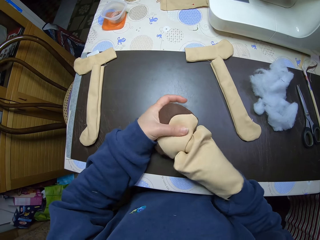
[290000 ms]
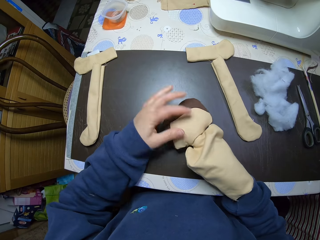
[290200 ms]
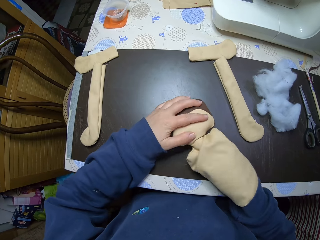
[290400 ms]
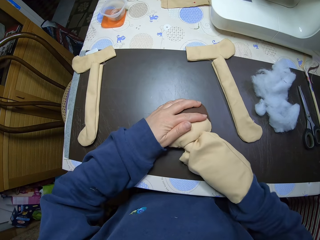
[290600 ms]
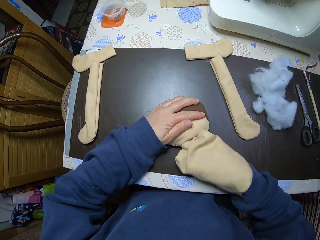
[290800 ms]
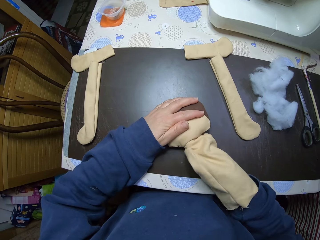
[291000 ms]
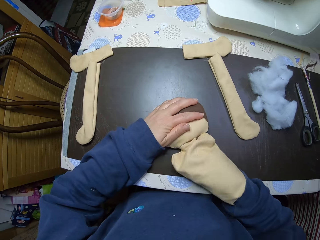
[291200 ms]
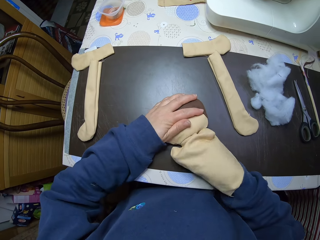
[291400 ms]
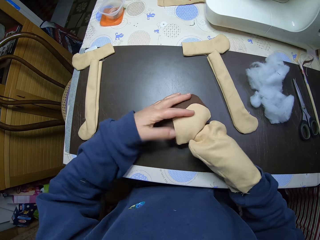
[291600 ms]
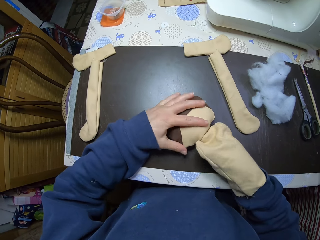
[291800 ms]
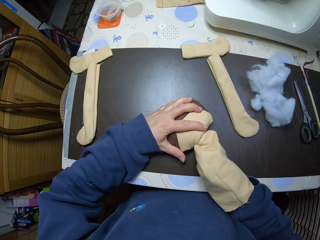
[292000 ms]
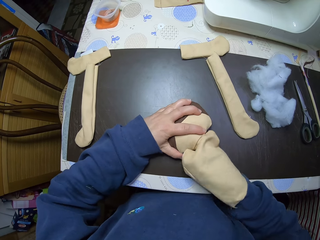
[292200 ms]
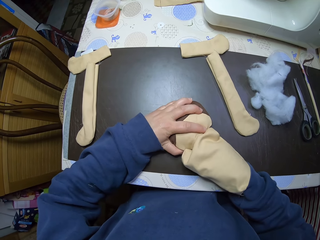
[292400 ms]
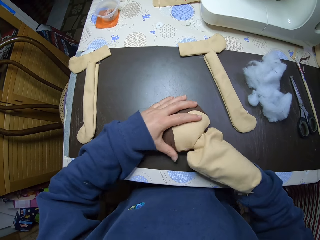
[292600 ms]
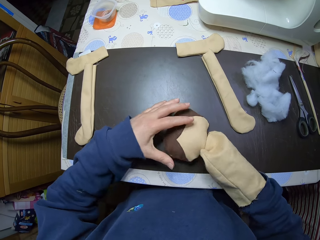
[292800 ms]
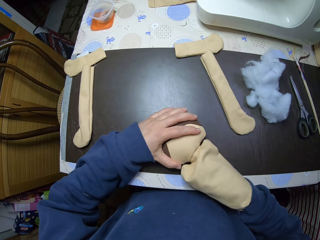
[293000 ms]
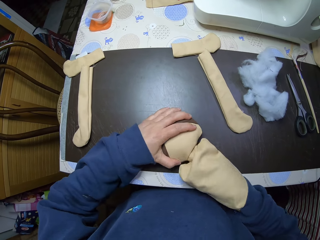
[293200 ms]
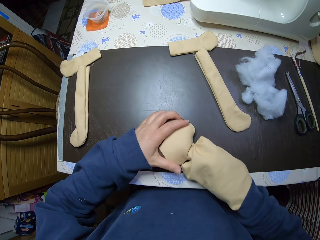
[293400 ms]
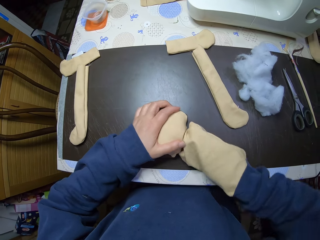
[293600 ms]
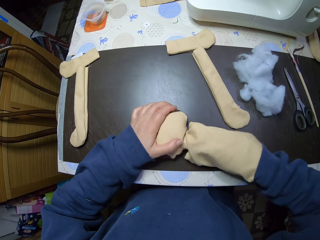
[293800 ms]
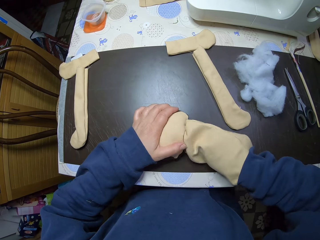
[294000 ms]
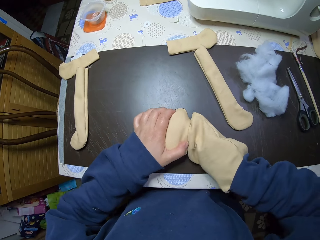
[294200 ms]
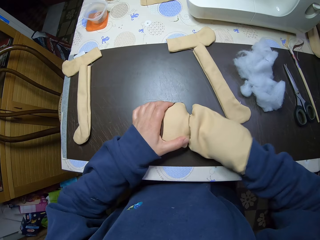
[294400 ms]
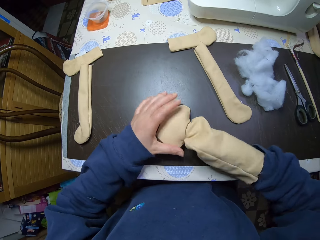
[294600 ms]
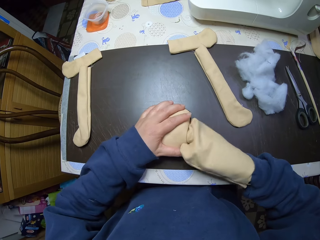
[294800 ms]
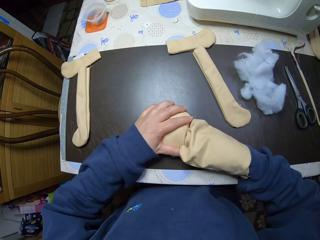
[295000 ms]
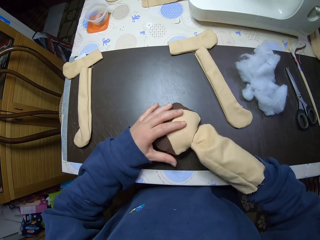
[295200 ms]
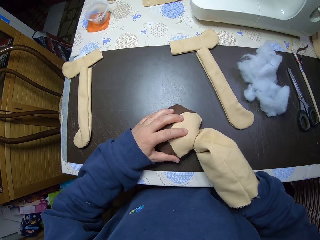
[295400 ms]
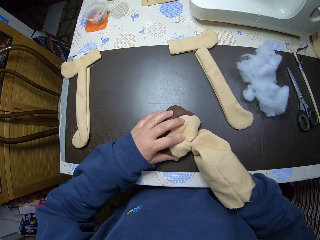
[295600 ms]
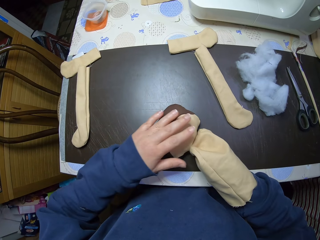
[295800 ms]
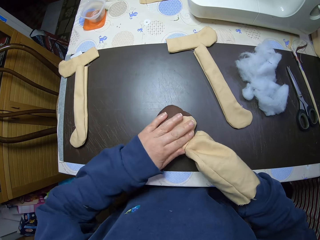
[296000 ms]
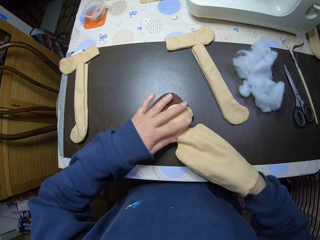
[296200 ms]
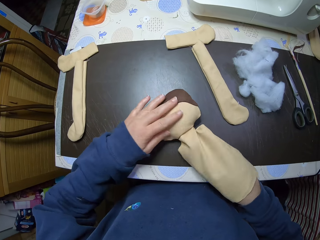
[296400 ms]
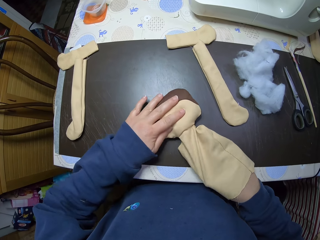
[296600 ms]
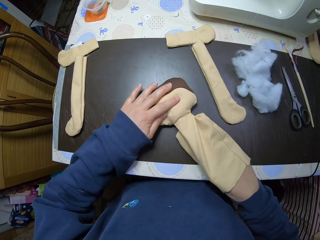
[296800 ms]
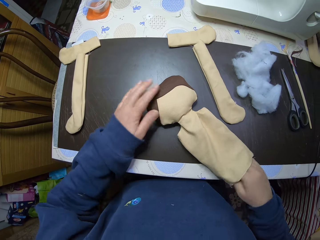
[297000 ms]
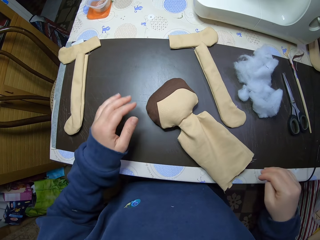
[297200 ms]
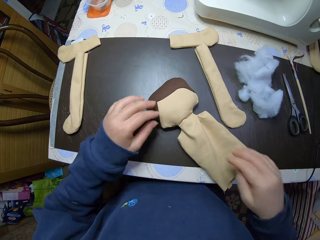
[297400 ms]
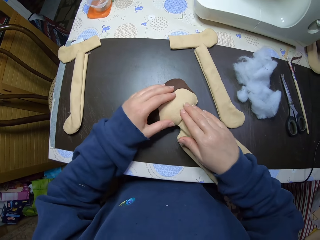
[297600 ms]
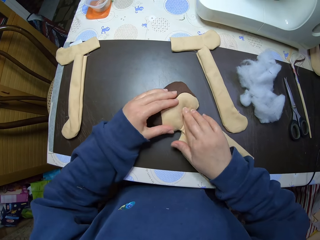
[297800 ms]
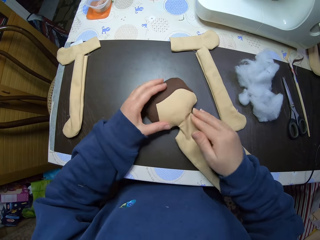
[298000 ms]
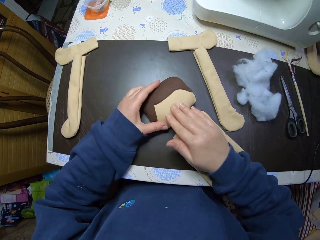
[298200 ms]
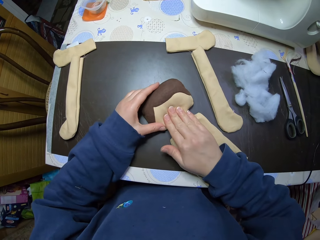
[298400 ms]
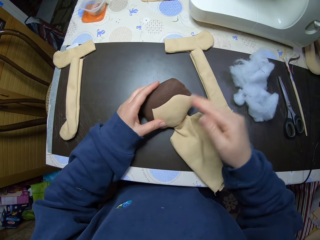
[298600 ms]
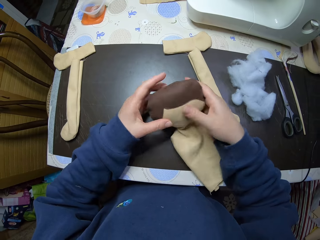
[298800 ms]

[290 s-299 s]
The camera wearer takes his hand out from the doll. He presses the doll with his hands. He adjusts the doll.

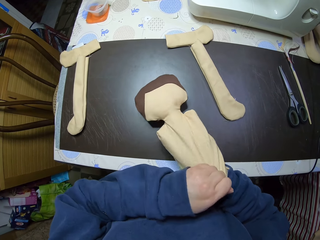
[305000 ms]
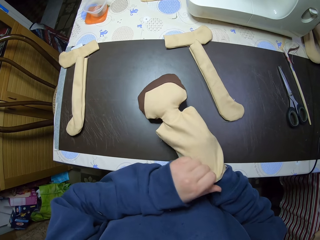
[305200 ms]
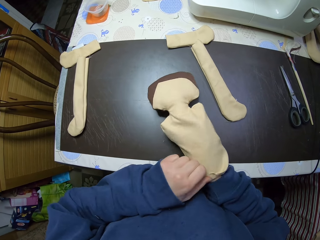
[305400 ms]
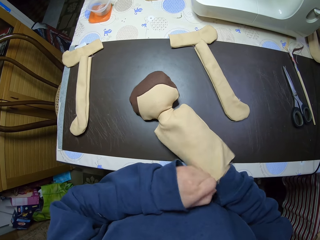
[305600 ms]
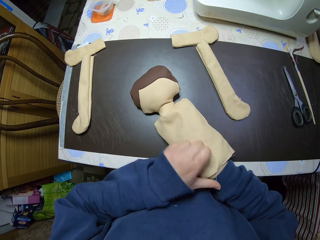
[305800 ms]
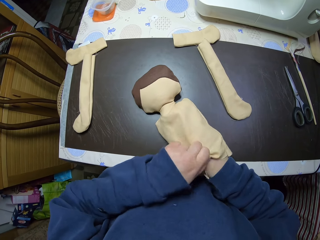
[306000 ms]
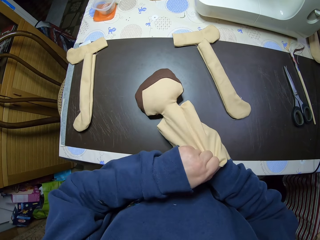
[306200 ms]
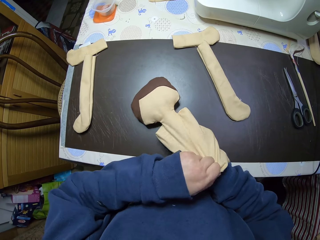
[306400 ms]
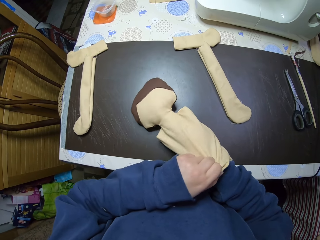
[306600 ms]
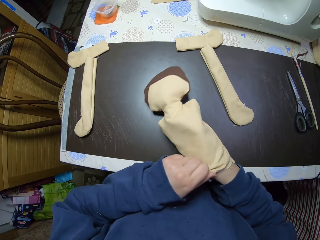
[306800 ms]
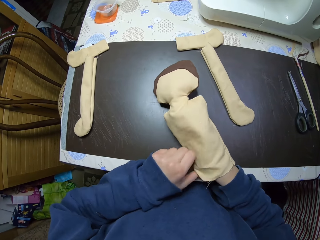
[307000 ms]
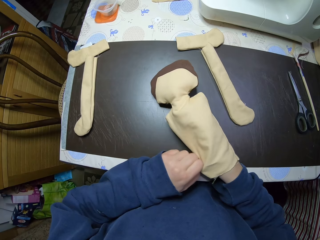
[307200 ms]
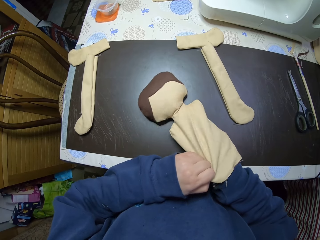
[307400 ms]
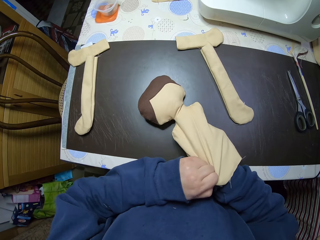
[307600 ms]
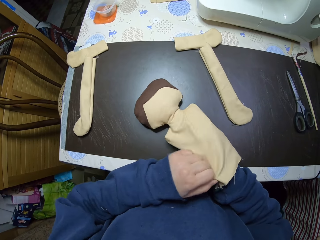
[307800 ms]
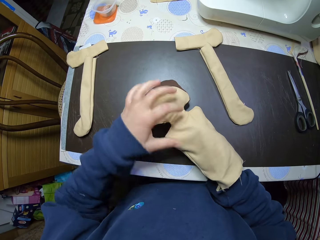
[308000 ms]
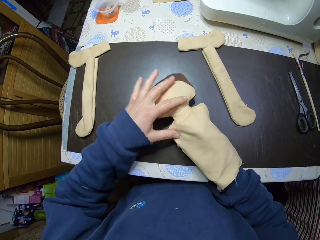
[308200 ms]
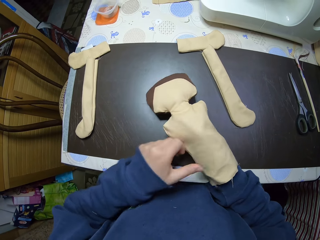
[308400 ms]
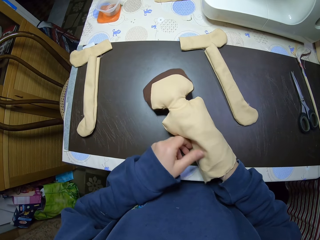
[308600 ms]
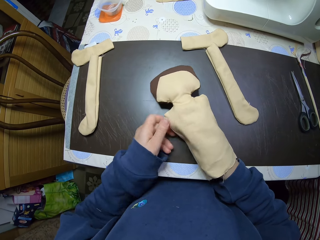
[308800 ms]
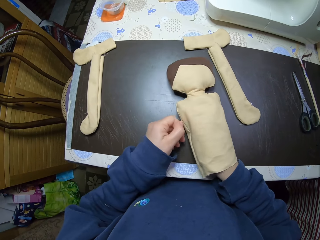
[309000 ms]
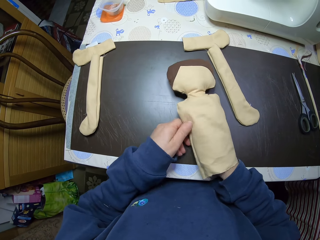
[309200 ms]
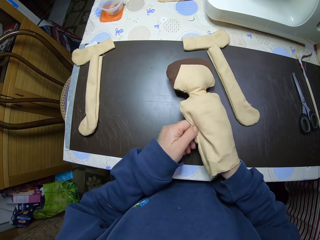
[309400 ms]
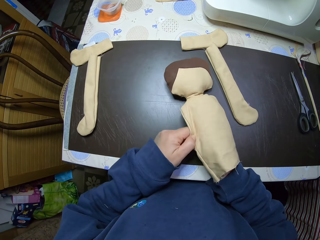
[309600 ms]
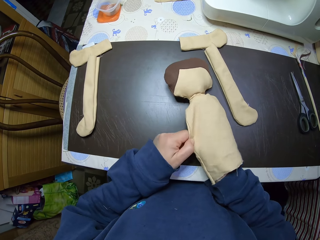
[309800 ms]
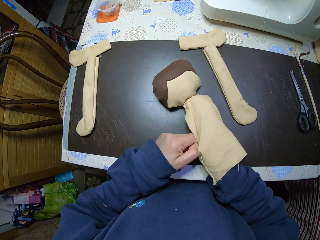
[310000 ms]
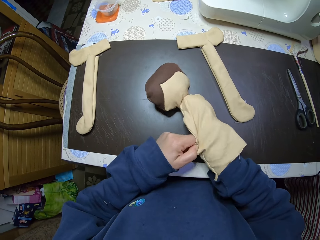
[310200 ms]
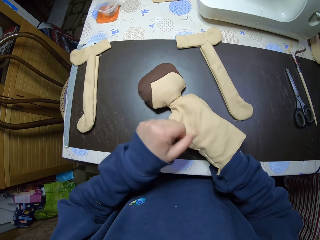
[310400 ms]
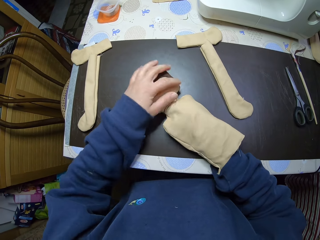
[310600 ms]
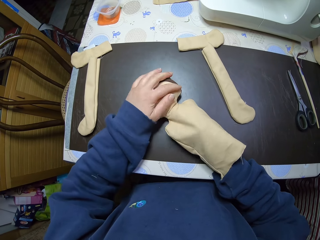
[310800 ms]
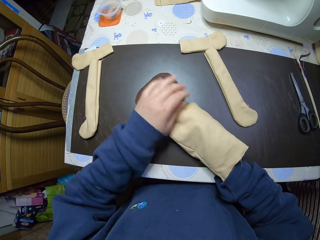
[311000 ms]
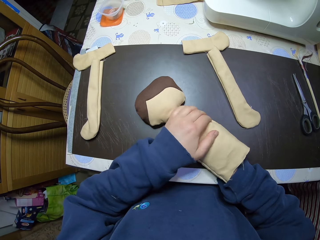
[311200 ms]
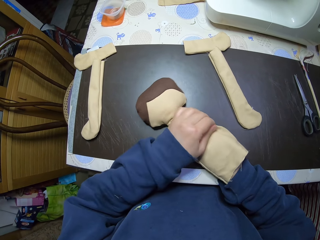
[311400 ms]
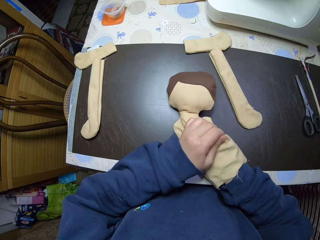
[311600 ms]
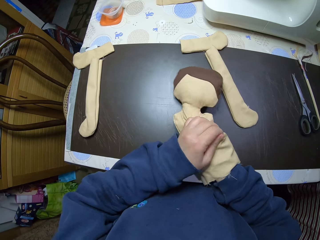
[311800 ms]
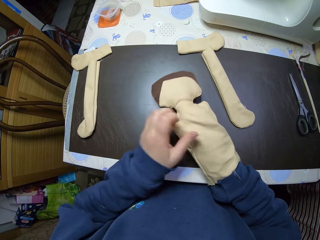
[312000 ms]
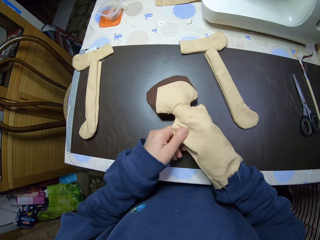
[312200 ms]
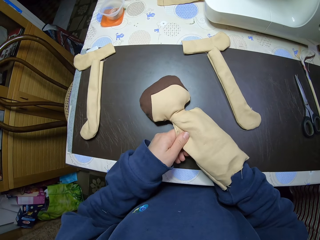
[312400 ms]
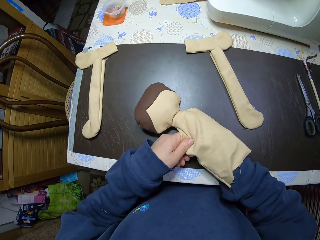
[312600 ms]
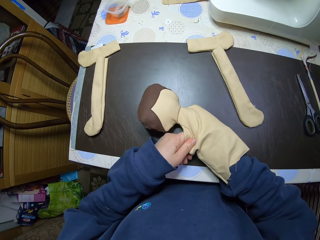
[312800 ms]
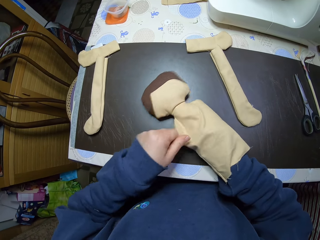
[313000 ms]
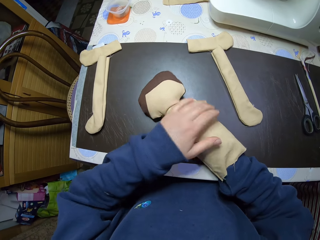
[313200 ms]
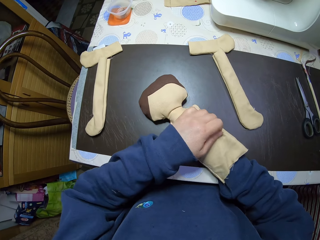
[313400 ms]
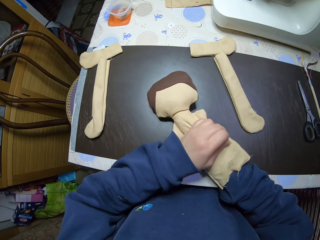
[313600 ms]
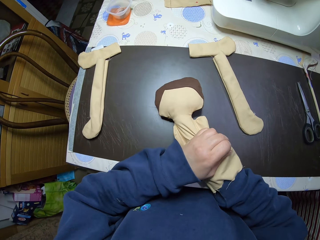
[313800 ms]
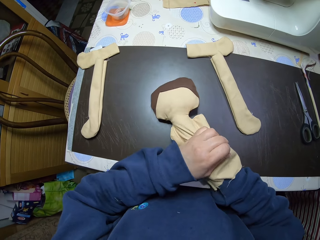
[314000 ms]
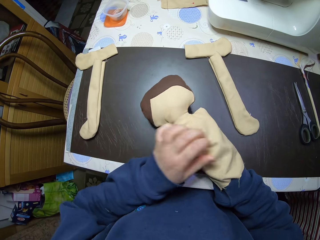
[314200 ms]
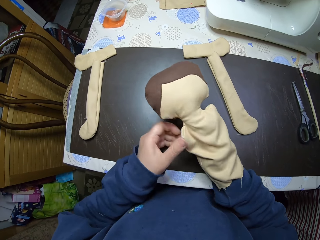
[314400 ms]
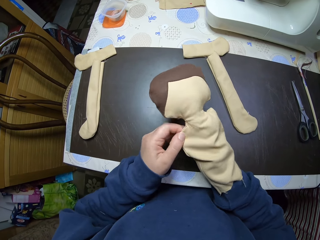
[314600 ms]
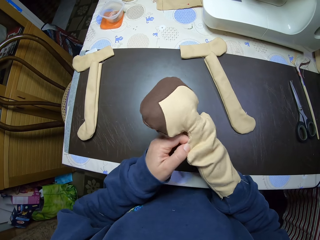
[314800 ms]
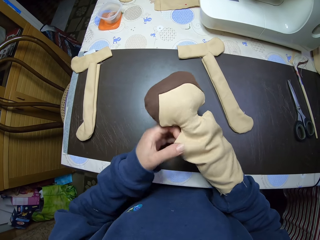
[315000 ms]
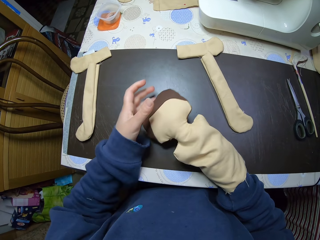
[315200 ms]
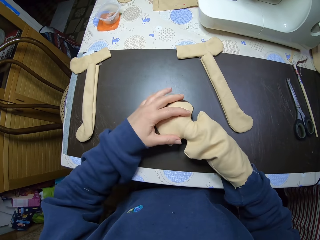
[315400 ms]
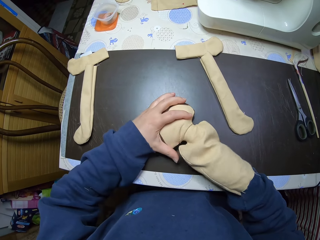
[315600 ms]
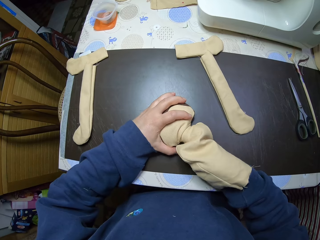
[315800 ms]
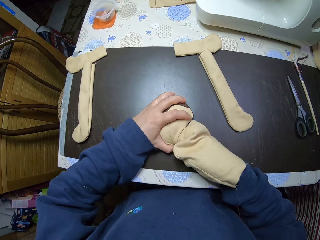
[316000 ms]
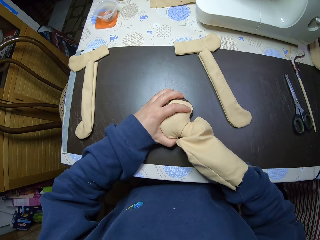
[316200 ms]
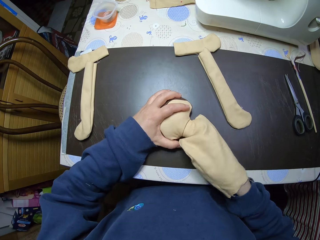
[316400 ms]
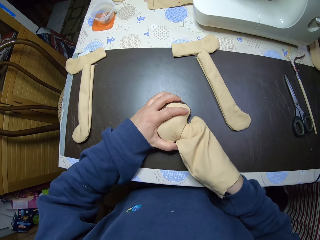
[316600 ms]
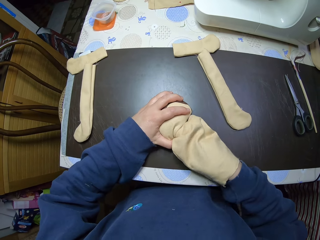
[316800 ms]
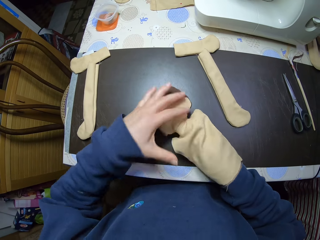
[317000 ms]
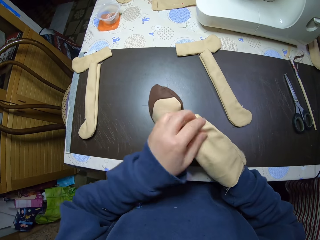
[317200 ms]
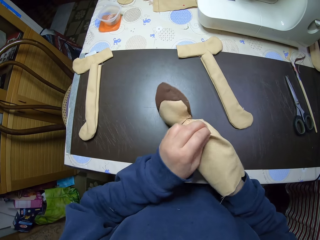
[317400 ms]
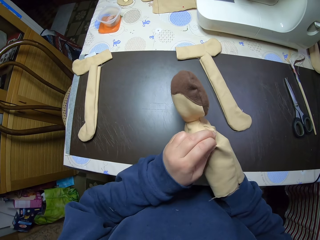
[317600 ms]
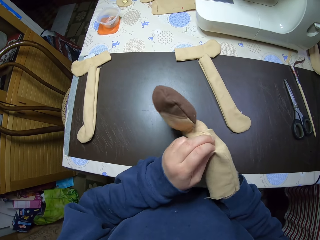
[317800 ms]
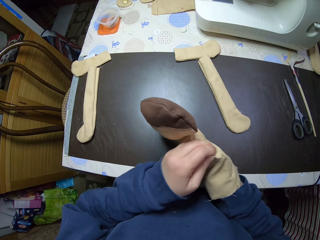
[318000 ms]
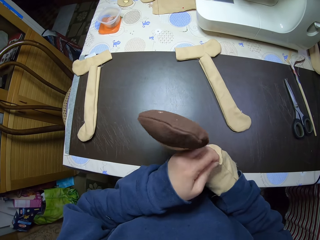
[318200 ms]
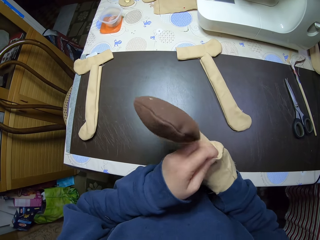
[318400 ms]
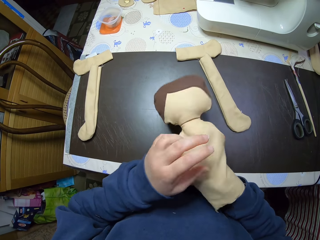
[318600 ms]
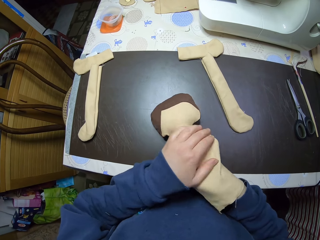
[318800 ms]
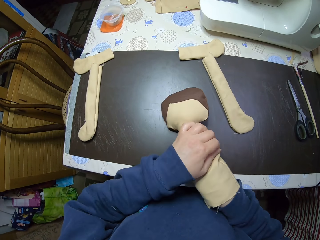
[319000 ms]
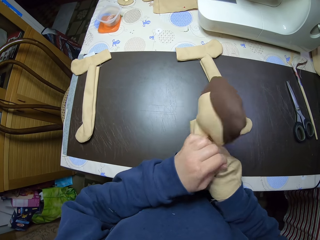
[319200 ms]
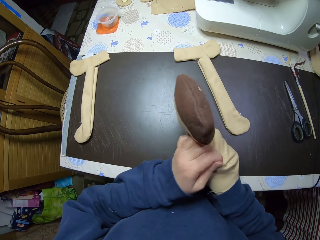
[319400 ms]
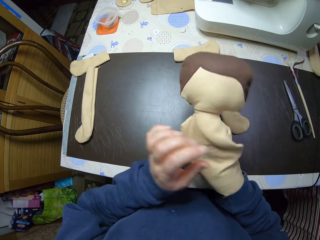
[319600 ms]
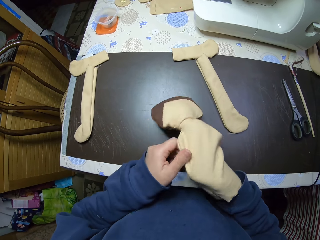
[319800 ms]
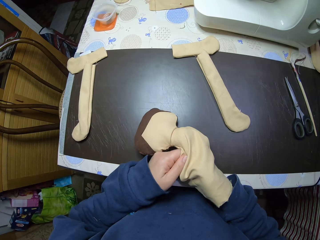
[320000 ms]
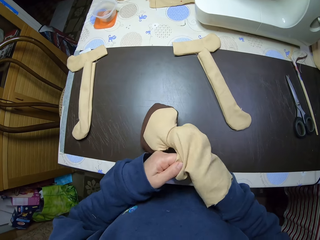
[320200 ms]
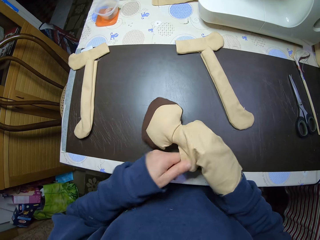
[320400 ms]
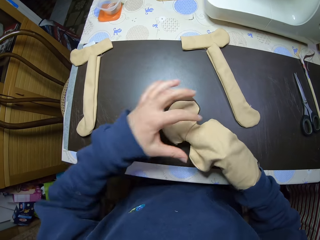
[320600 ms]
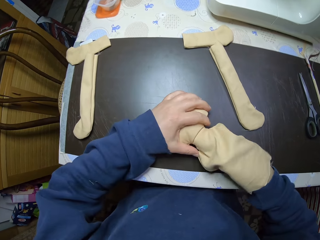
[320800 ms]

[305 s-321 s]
The camera wearer pushes the shredded cotton wool in the doll to the head of the doll.
